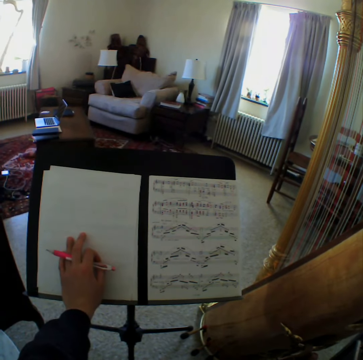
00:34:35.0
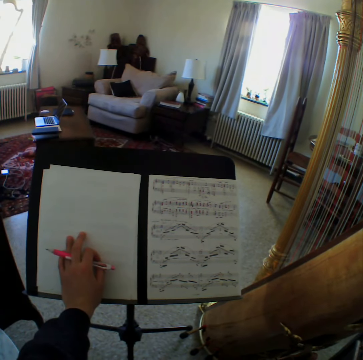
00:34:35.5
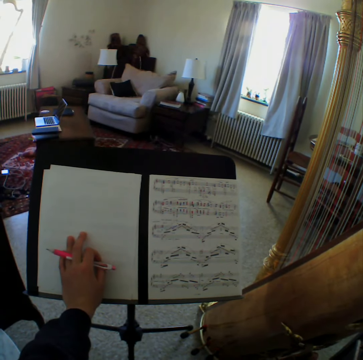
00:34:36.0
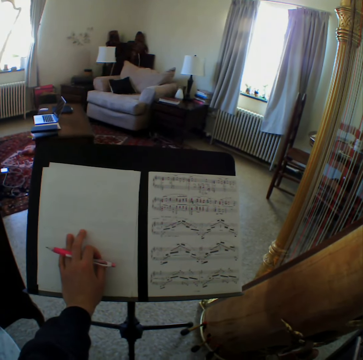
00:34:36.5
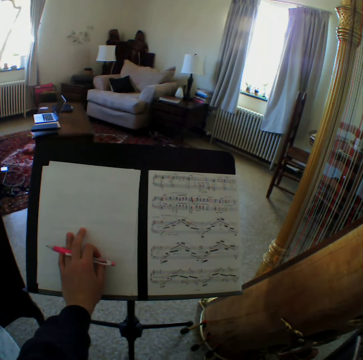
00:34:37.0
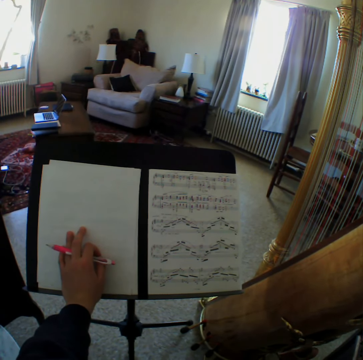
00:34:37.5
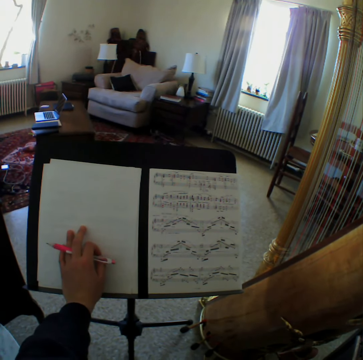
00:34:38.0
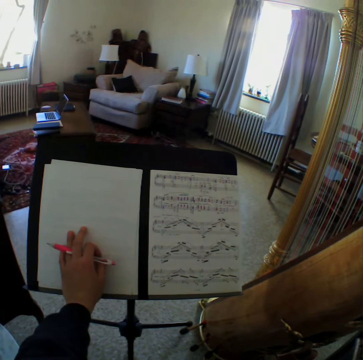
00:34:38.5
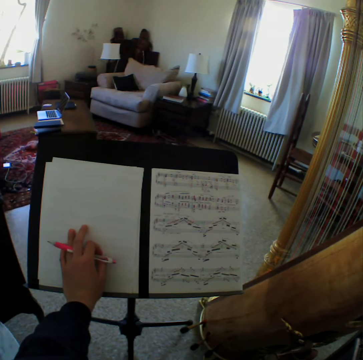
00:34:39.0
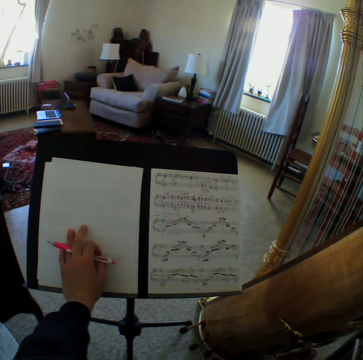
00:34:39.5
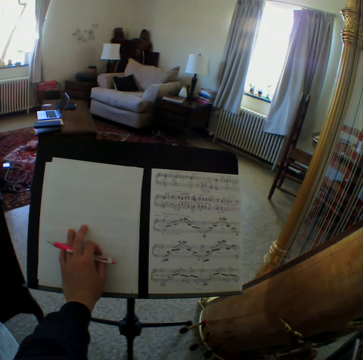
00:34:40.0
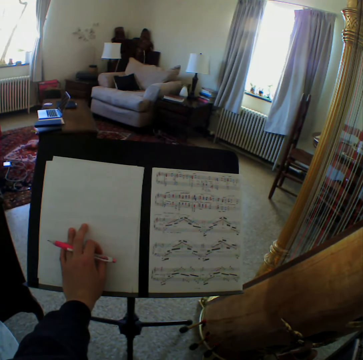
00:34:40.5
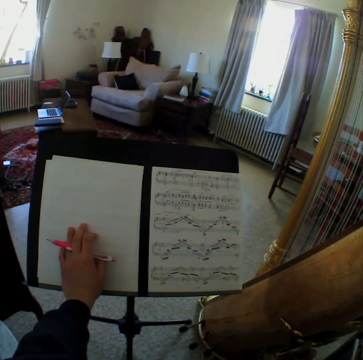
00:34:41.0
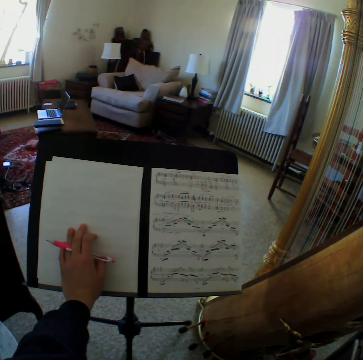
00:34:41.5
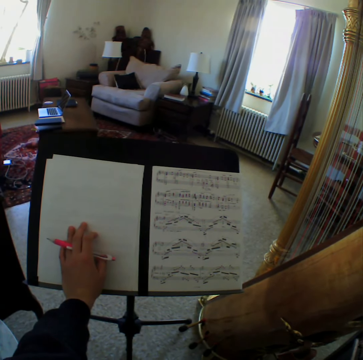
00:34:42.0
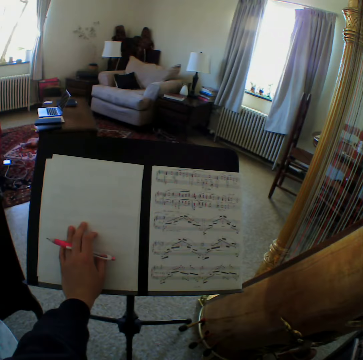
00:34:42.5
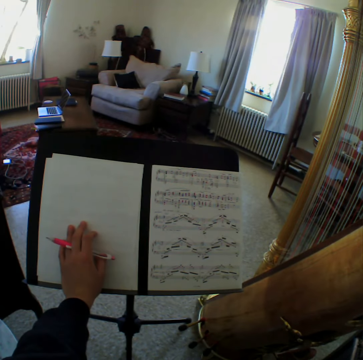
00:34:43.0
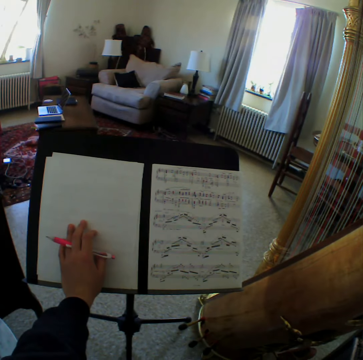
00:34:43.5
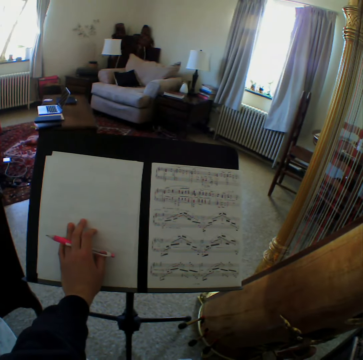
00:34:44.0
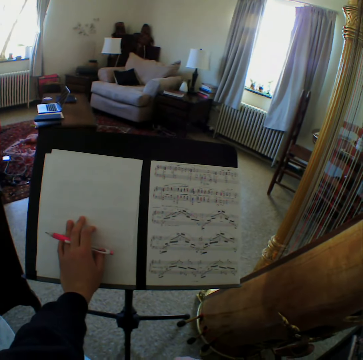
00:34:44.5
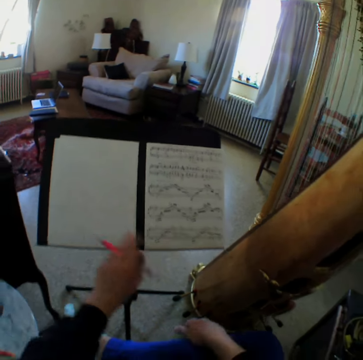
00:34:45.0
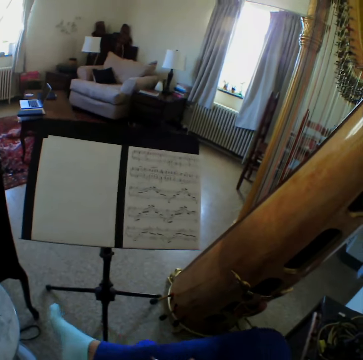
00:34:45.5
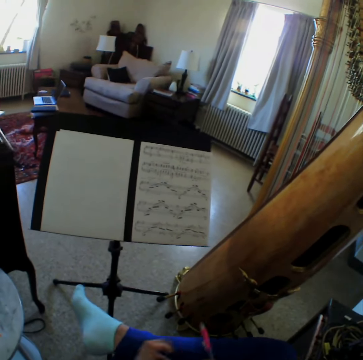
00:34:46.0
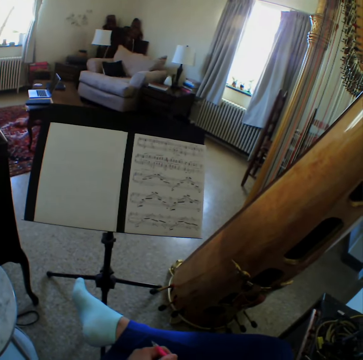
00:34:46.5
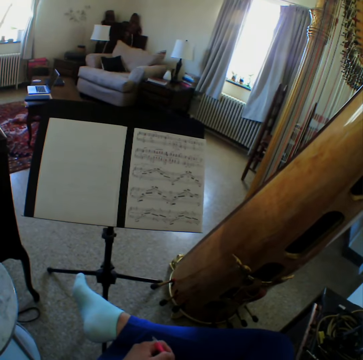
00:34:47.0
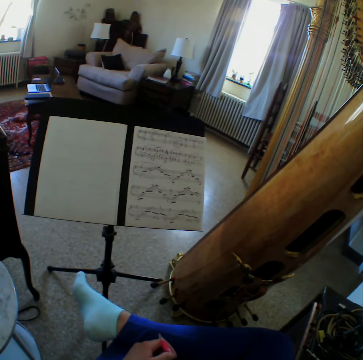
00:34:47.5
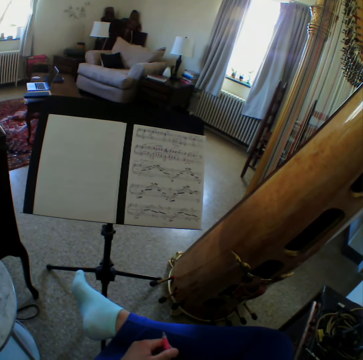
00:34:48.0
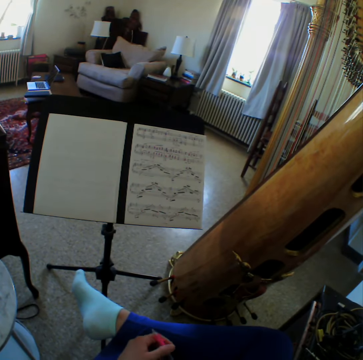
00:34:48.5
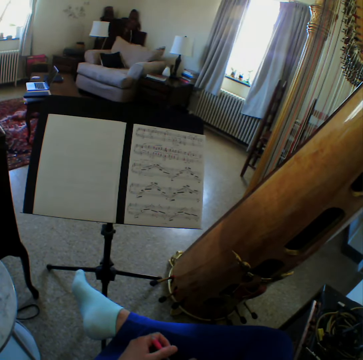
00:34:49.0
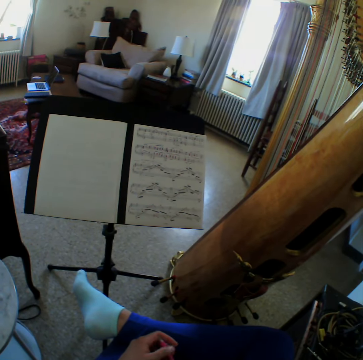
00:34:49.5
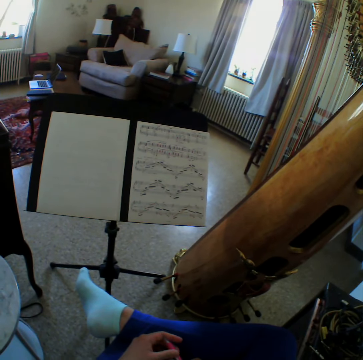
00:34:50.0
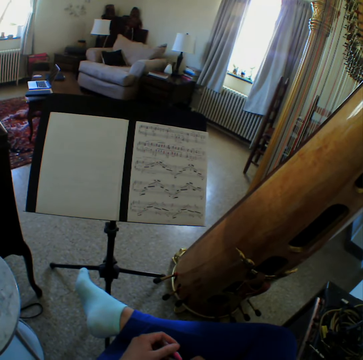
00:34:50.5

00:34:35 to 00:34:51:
The camera wearer removes her hand from the sheet. She reads the music paper.

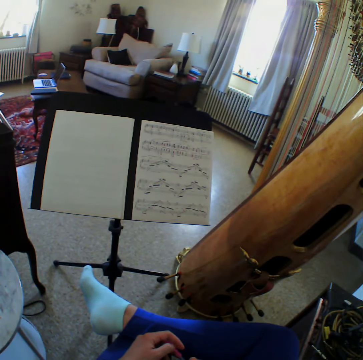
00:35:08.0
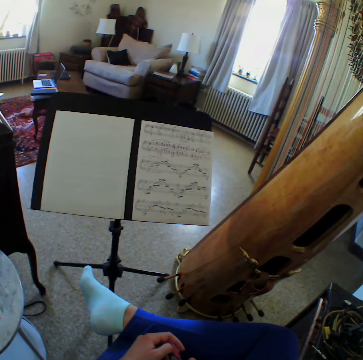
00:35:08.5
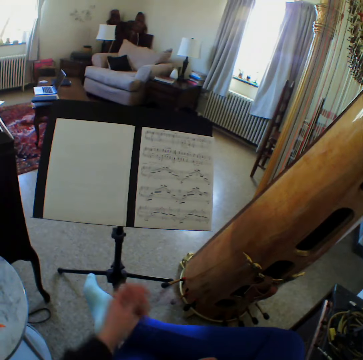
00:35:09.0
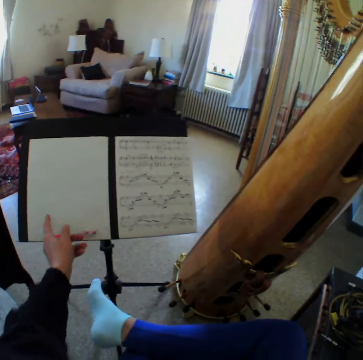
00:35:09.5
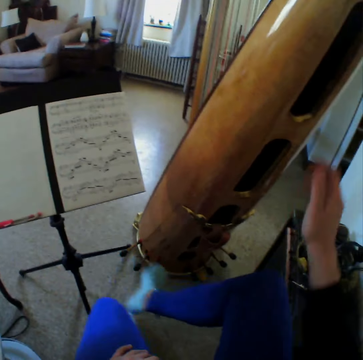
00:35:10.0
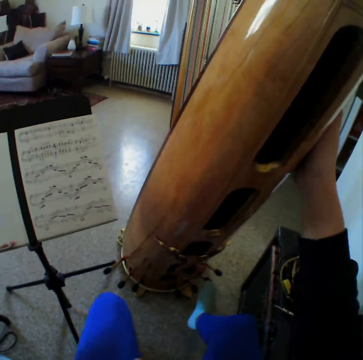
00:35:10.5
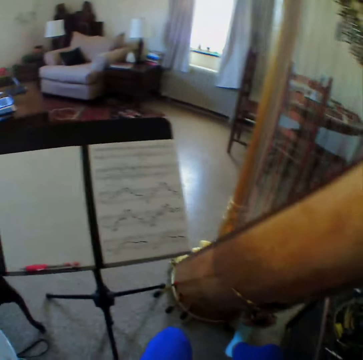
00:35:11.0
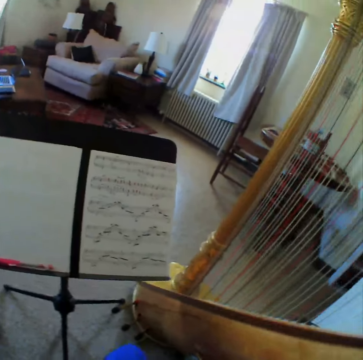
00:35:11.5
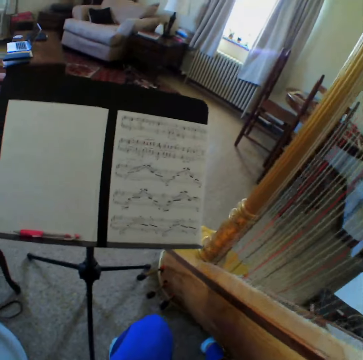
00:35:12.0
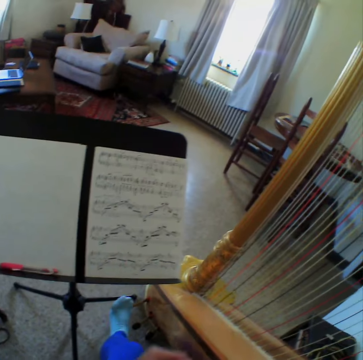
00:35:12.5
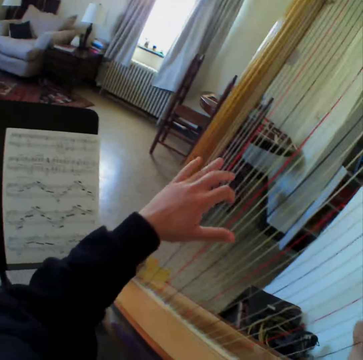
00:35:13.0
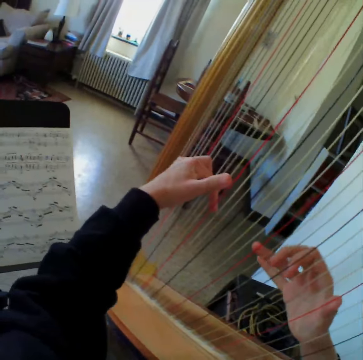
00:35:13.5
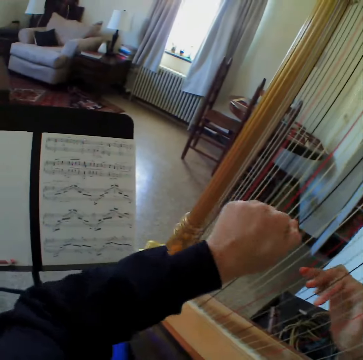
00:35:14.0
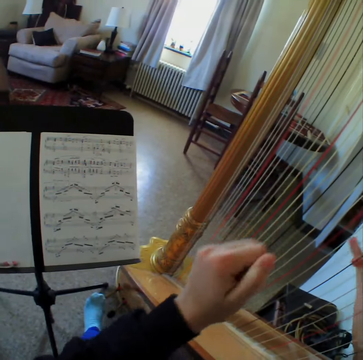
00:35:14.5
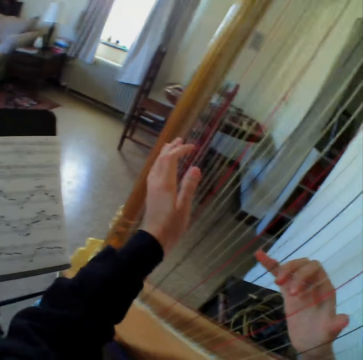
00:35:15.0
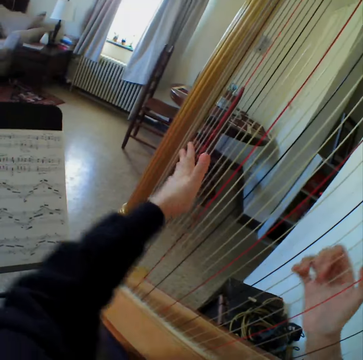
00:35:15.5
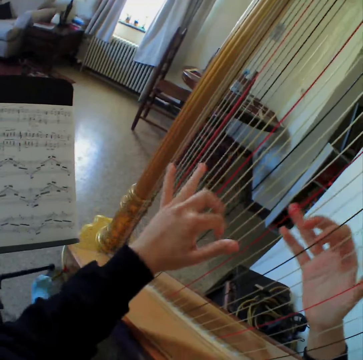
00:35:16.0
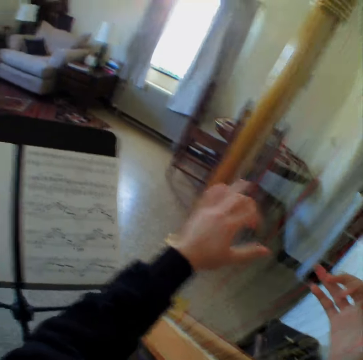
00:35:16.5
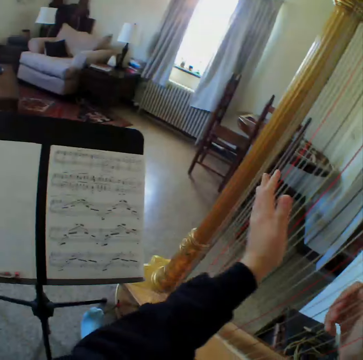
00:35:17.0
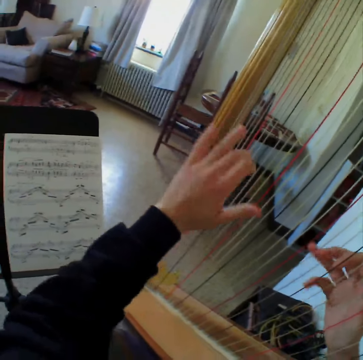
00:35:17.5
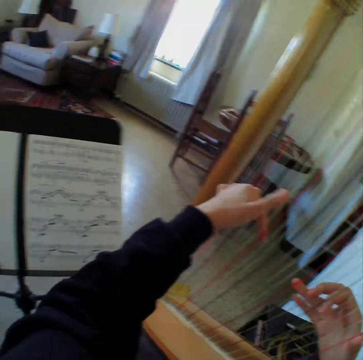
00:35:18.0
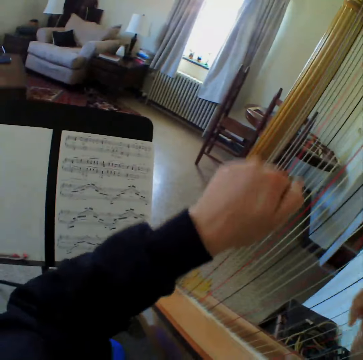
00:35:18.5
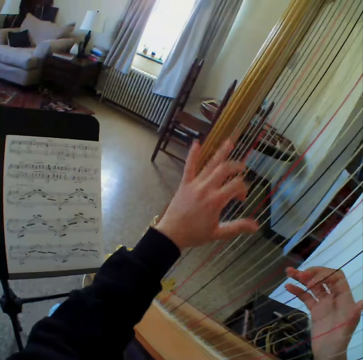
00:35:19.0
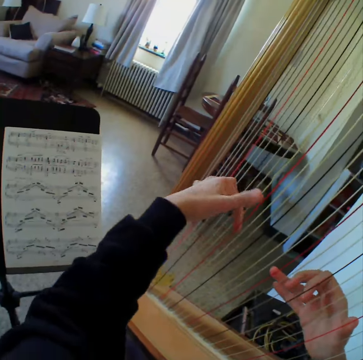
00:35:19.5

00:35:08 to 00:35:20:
The camera wearer puts down the pen. They hold the guitar or harp. They adjust the harp. They start to play the harp again. They read the music paper. They play the guitar.

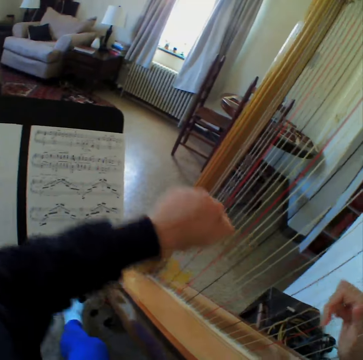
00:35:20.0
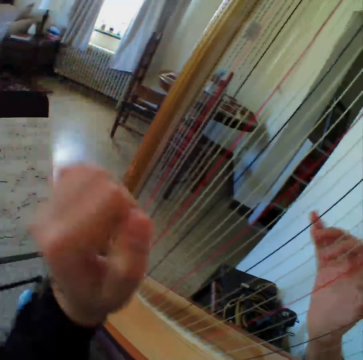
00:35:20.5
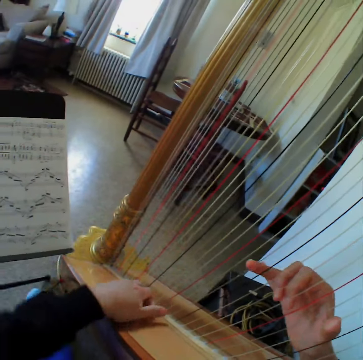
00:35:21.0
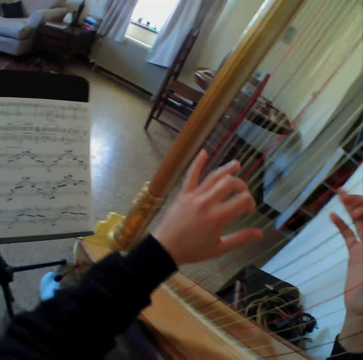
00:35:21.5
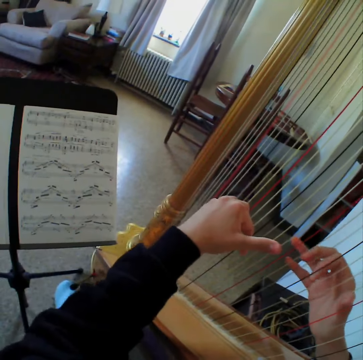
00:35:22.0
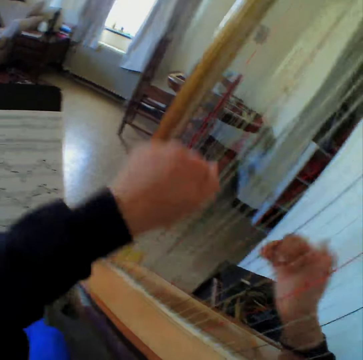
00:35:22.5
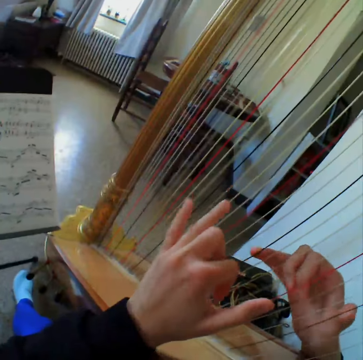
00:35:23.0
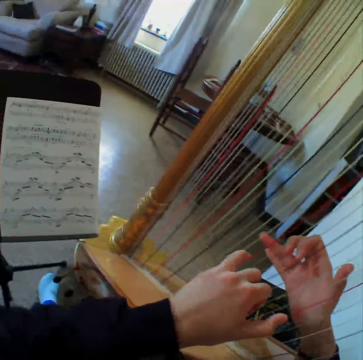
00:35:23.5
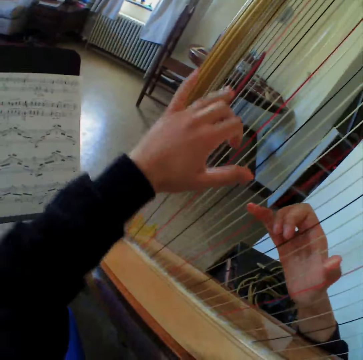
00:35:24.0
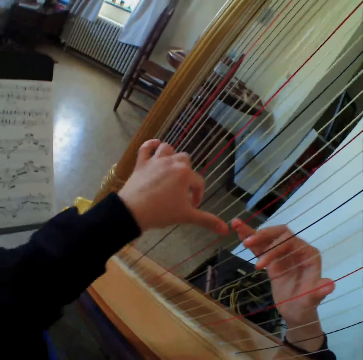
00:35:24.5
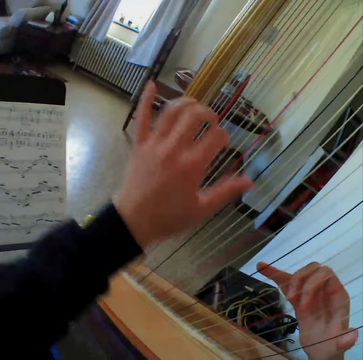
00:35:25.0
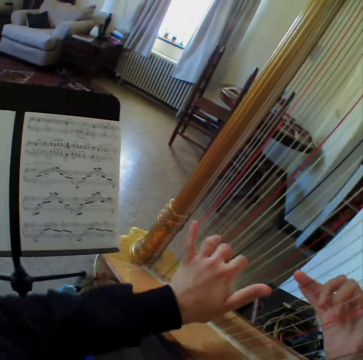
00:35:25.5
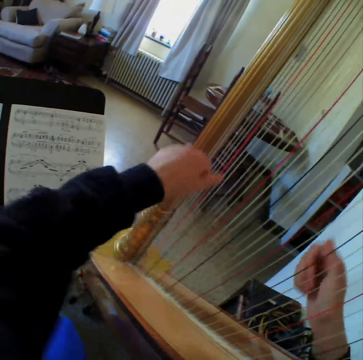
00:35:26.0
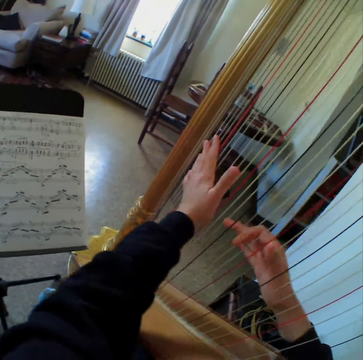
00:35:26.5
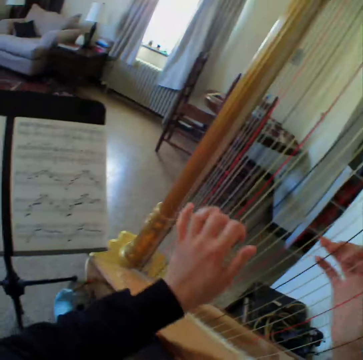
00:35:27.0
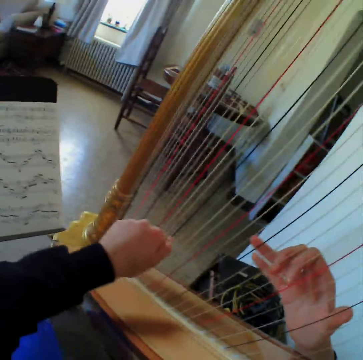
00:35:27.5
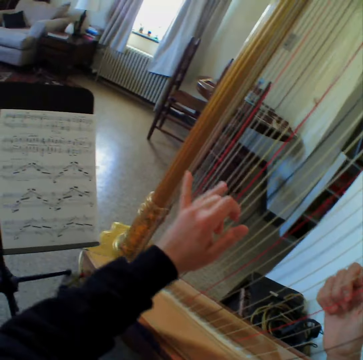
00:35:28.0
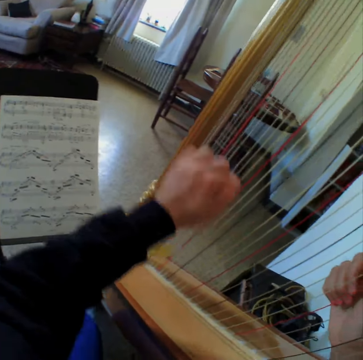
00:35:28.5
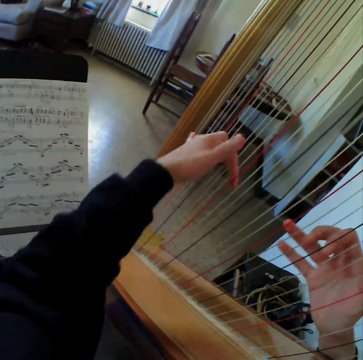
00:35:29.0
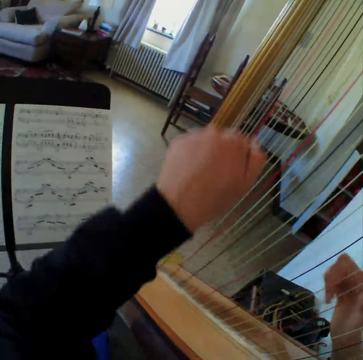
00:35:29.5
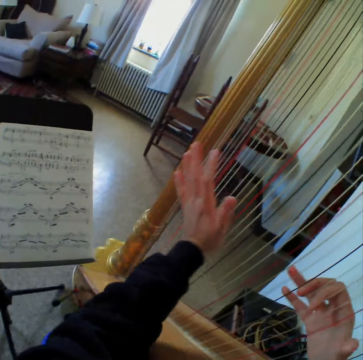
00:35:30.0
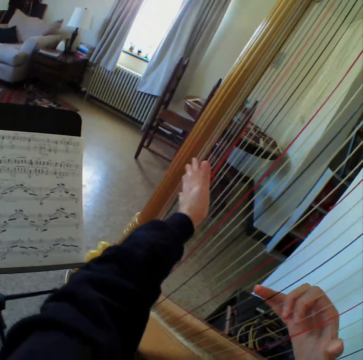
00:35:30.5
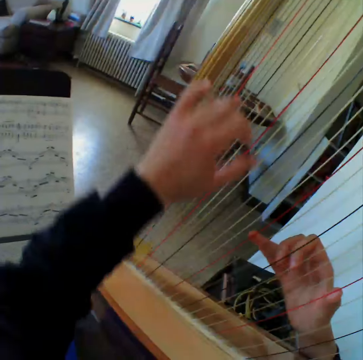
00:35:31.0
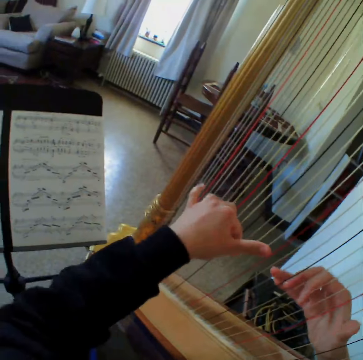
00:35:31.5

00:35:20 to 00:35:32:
The camera wearer reads the music paper. They play the guitar. They read the music paper. They play the guitar. They read the music paper. They play the guitar. They read the music paper.
